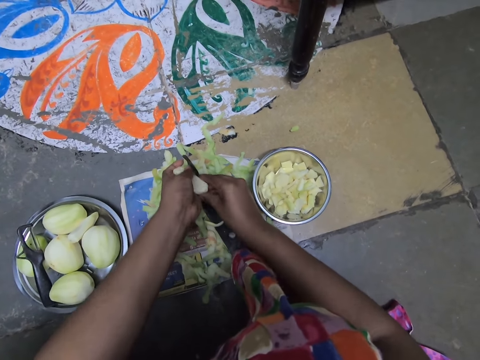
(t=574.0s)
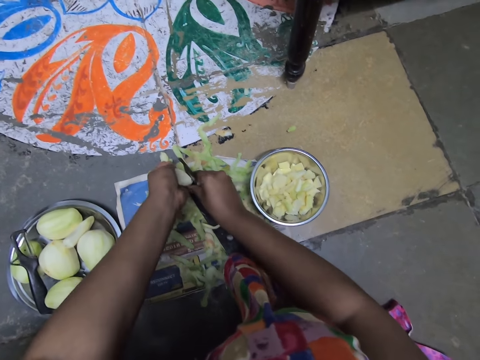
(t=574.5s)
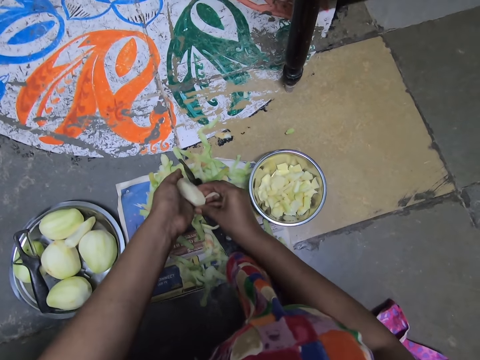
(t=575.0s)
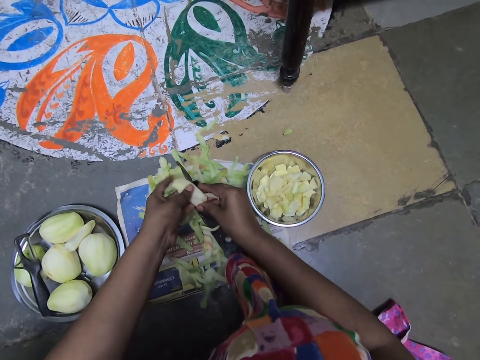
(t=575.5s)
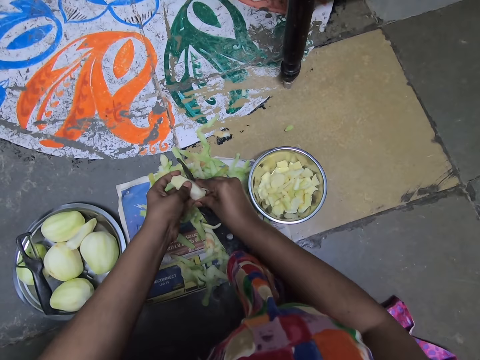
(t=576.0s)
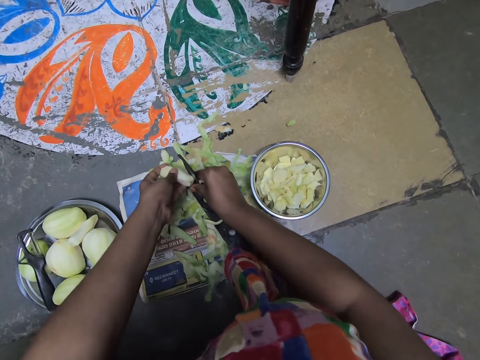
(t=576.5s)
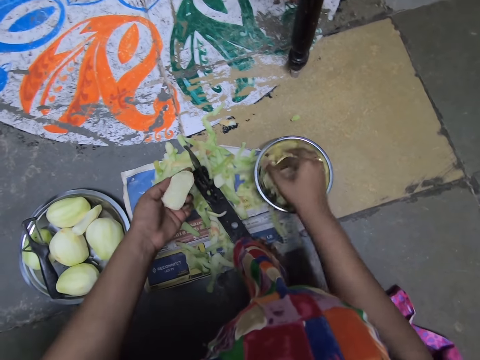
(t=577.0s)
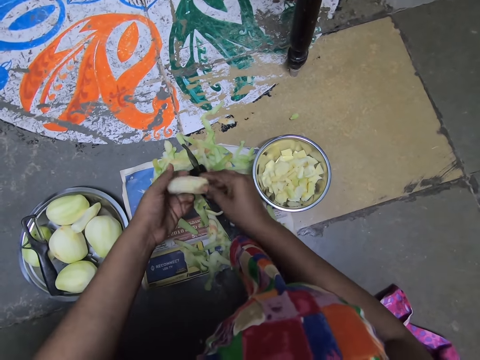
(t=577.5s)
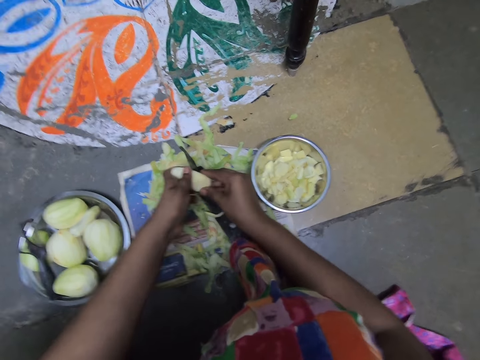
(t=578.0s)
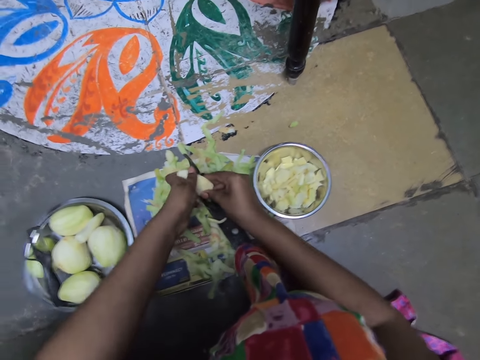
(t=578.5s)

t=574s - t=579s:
The camera wearer slices the potato with the slicer on the floor with her hands. She places her right hand on the potato in her left hand. She slices the potato with the slicer on the floor with her hands. She drops the potatoes into the bowl on the floor with her right hand. She places her right hand on the potato in her left hand. She adjusts the potato in her hands. She slices the potato with the slicer on the floor with her hands.

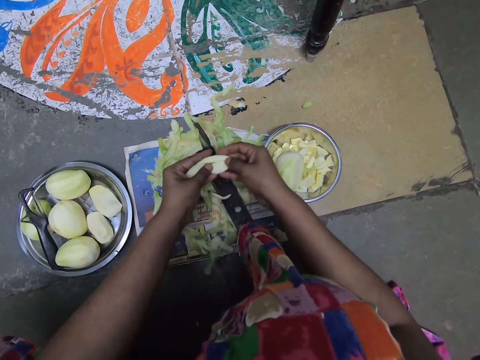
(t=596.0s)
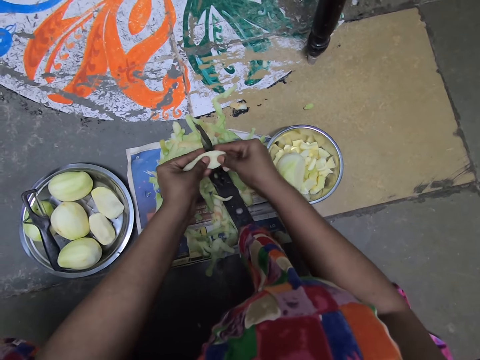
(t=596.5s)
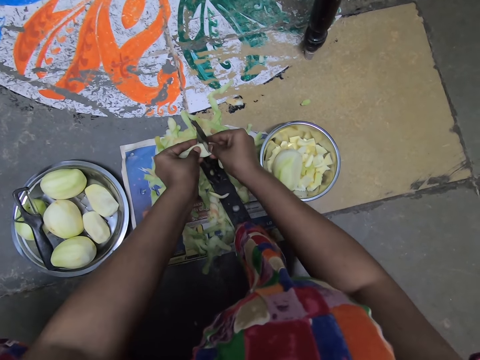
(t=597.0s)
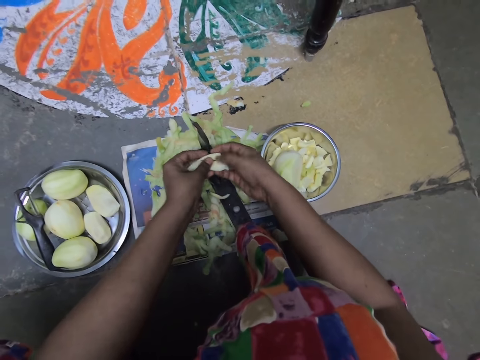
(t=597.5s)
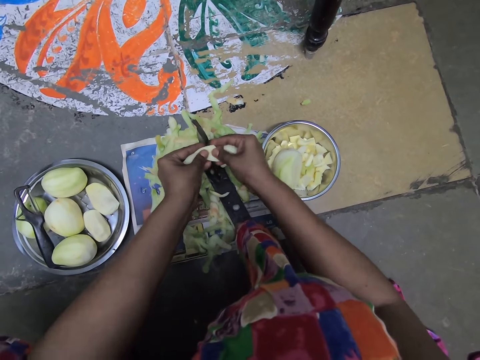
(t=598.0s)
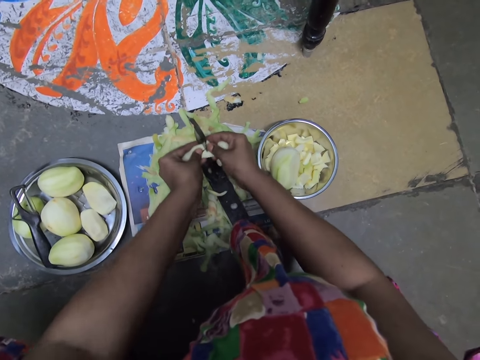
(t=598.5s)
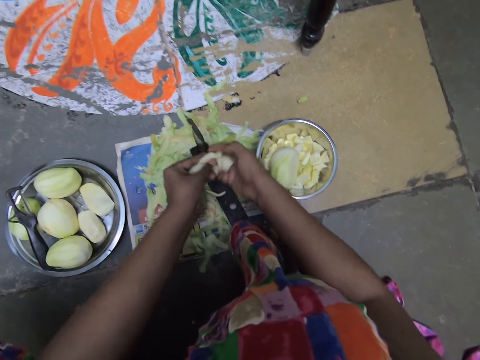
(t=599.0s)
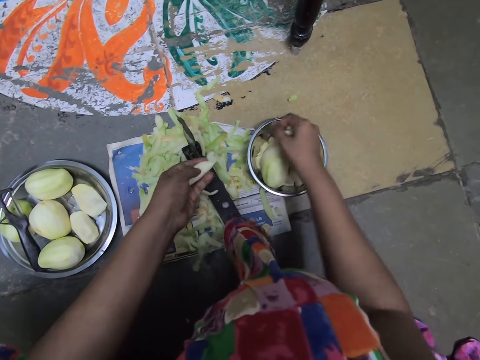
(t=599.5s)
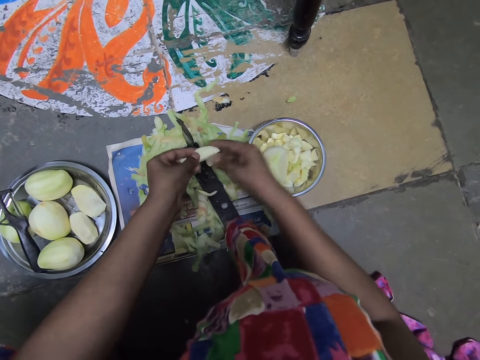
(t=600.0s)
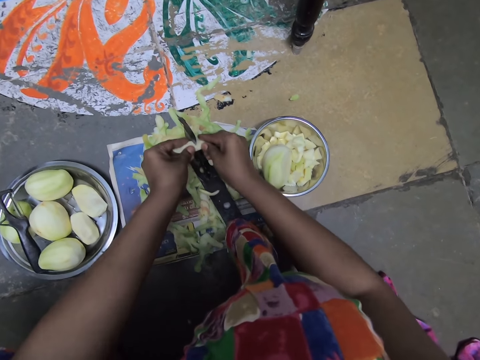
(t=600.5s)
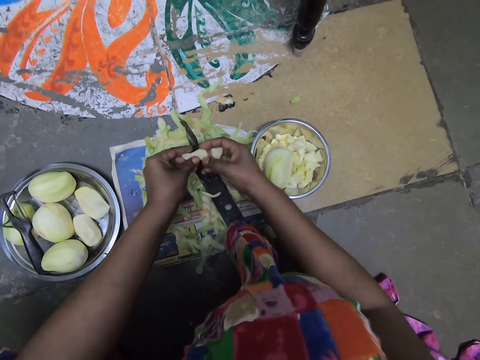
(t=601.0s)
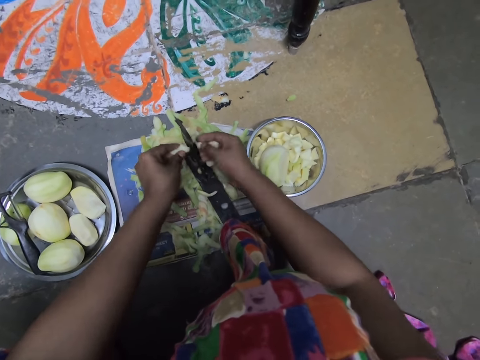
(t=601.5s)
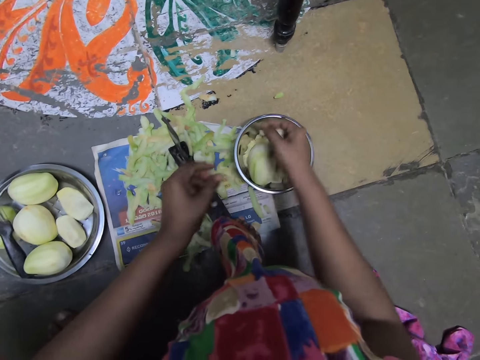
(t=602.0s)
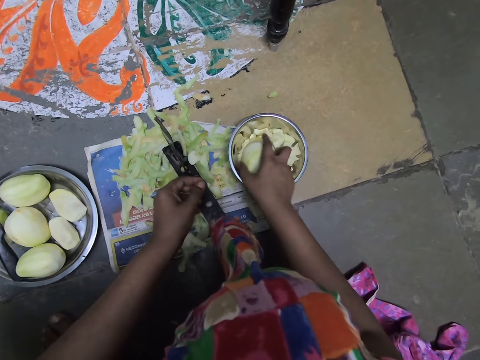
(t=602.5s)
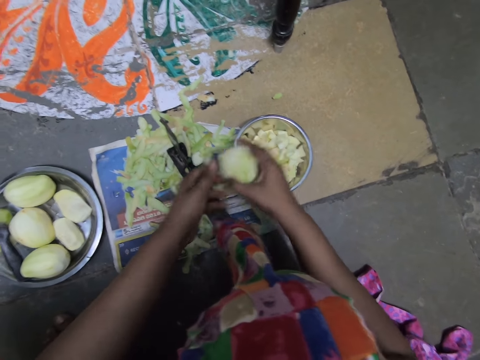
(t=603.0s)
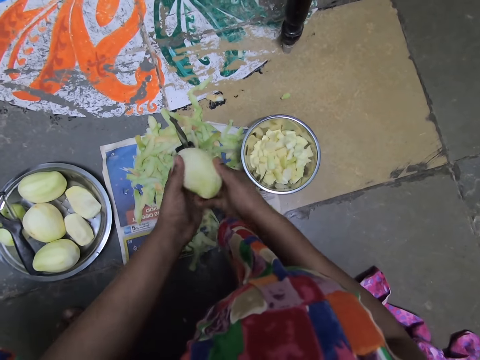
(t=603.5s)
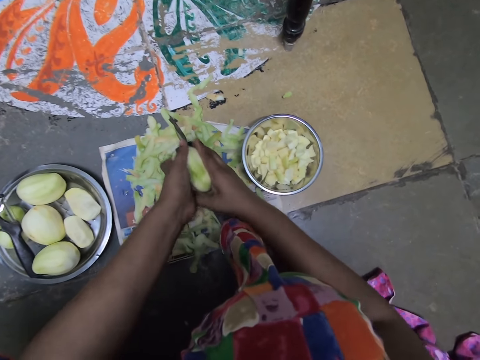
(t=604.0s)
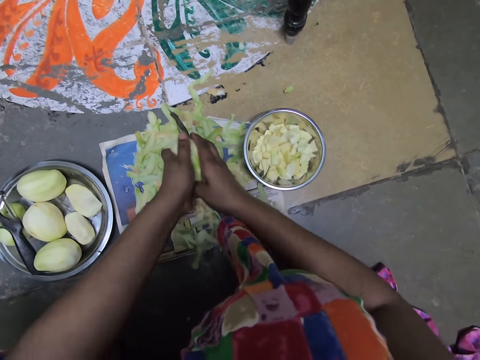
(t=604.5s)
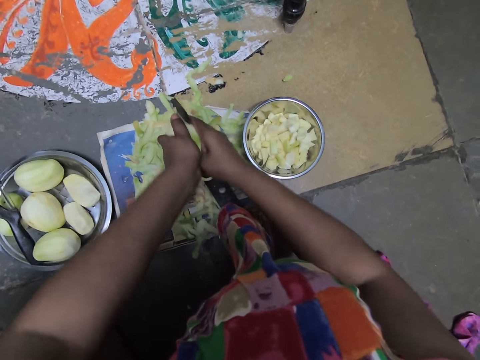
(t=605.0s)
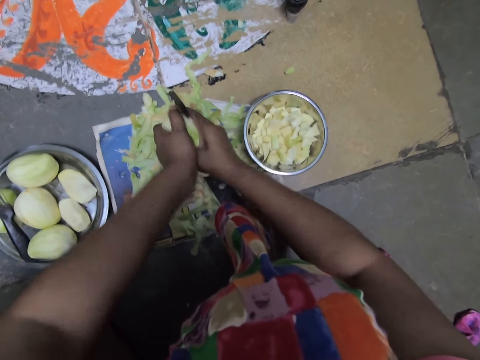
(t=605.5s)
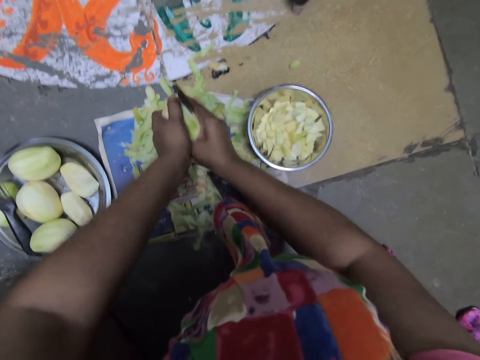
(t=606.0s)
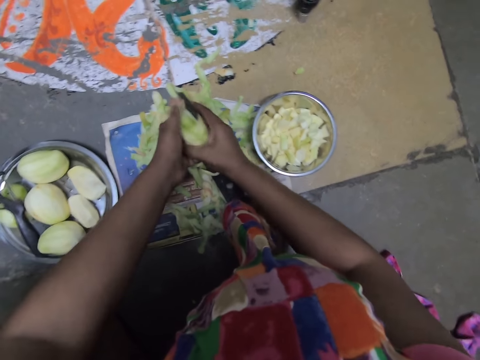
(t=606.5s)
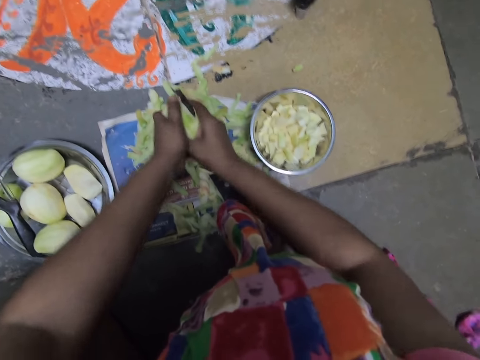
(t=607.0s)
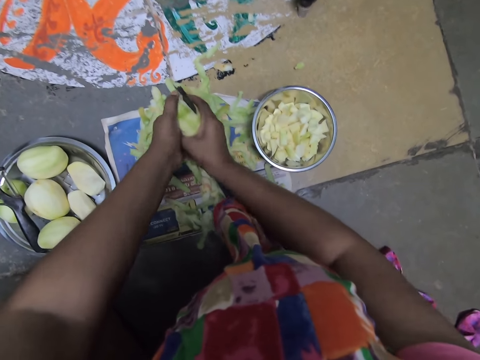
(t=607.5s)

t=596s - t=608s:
The camera wearer slices the potato with the slicer on the floor with her hands. She slices the potato again. She puts the potatoes in her right hand with her left hand. She drops the potatoes into the bowl on the floor with her right hand. She places her right hand on the potato in her left hand. She slices the potato with the slicer on the floor with her hands. She places her right hand on the potato in her left hand. She slices the potato with the slicer on the floor with her hands. She puts the potato in her right hand with her left hand. She drops the potatoes into the bowl on the floor with her right hand. She picks the potato from the bowl on the floor with her right hand. She places her left hand on the potato in her right hand. She adjusts the potato in her hands. She slices the potato with the slicer on the floor with her hands.

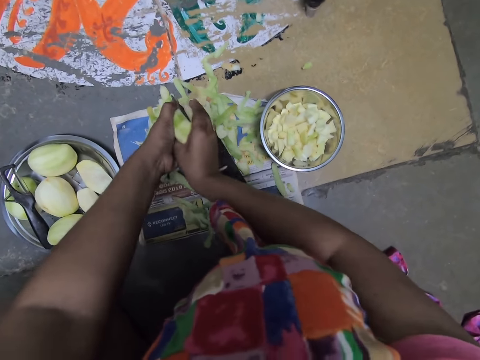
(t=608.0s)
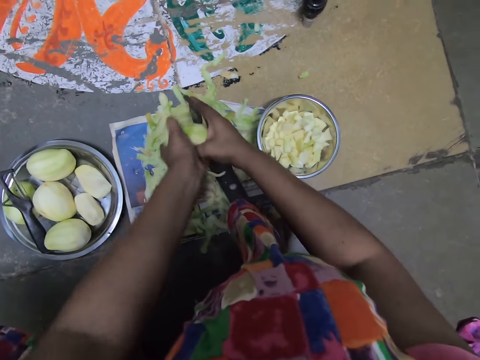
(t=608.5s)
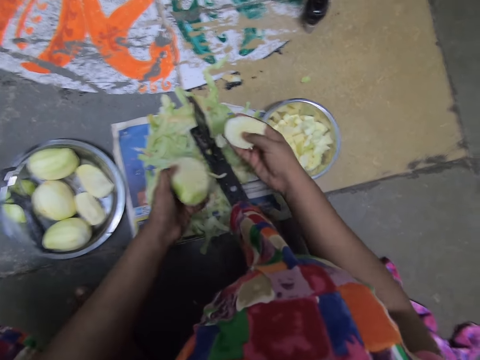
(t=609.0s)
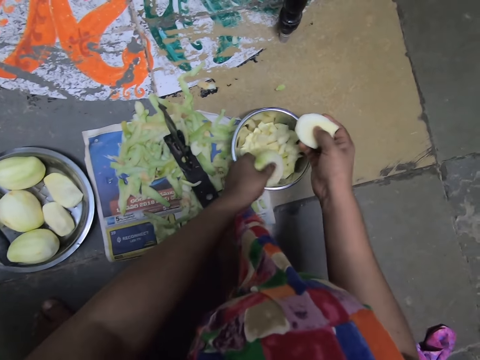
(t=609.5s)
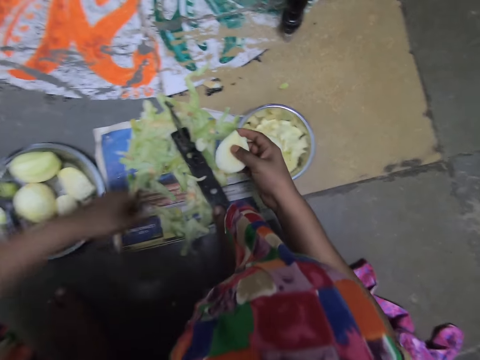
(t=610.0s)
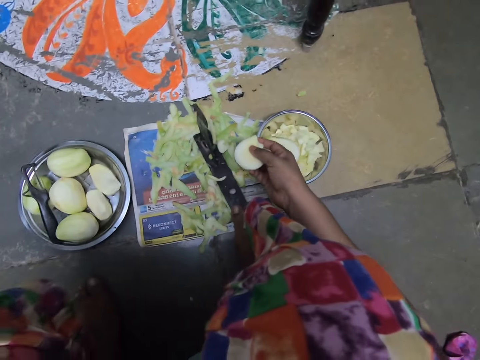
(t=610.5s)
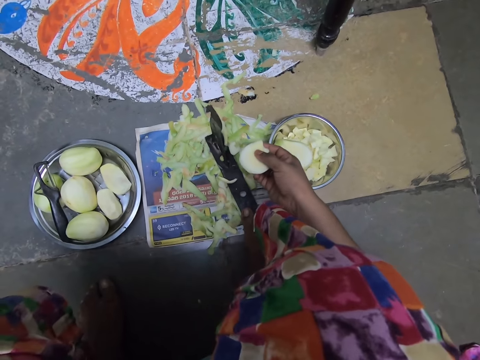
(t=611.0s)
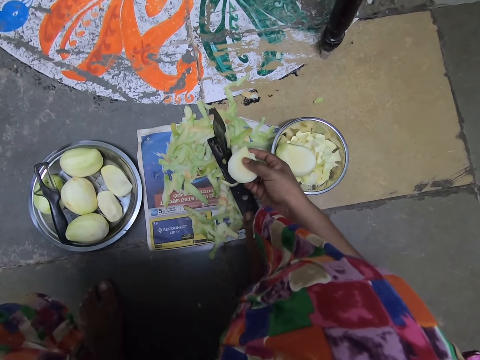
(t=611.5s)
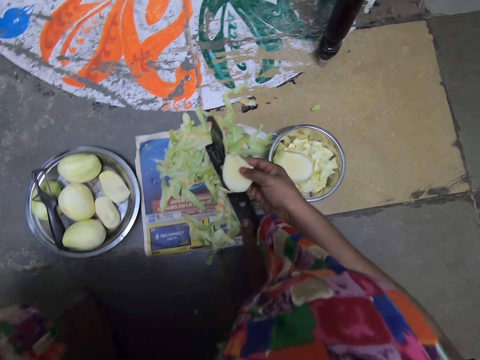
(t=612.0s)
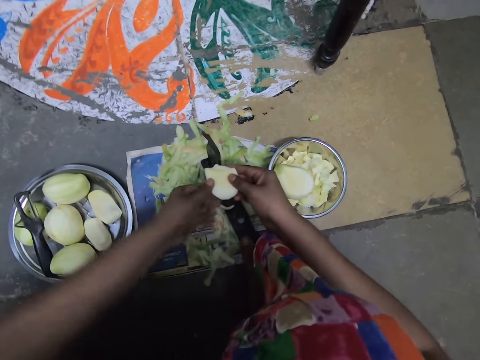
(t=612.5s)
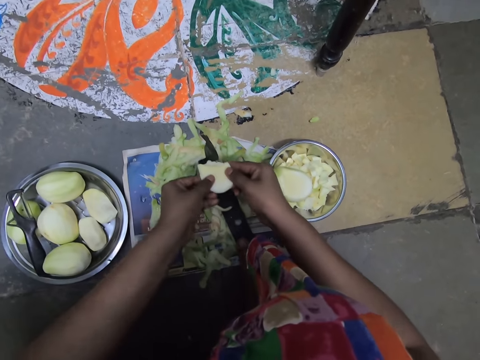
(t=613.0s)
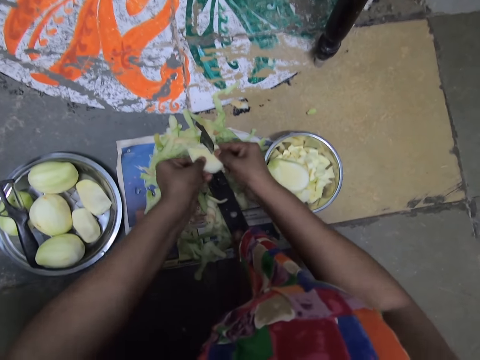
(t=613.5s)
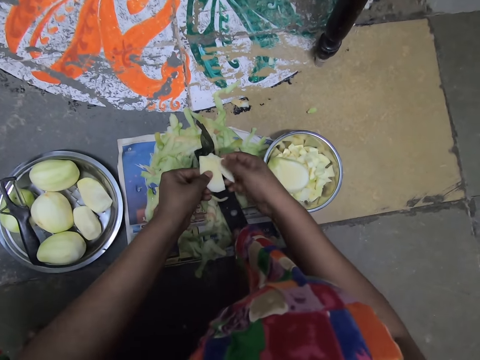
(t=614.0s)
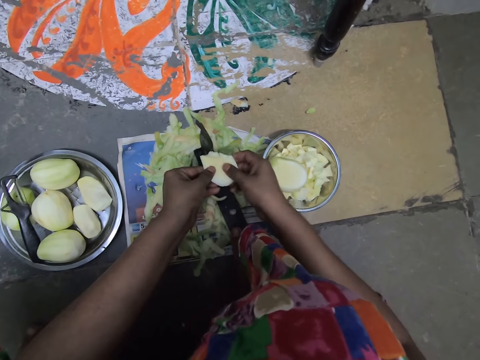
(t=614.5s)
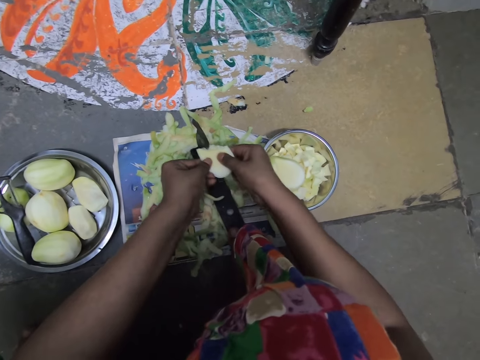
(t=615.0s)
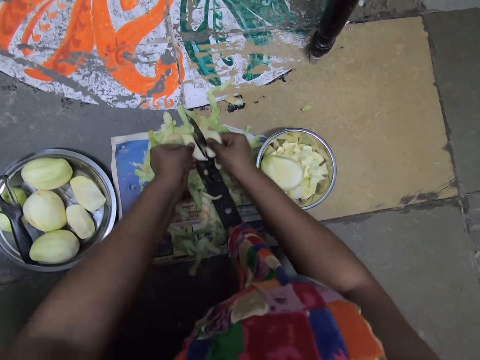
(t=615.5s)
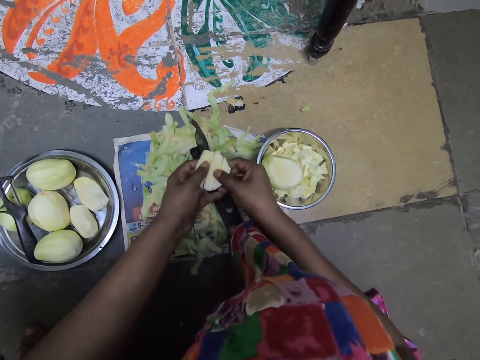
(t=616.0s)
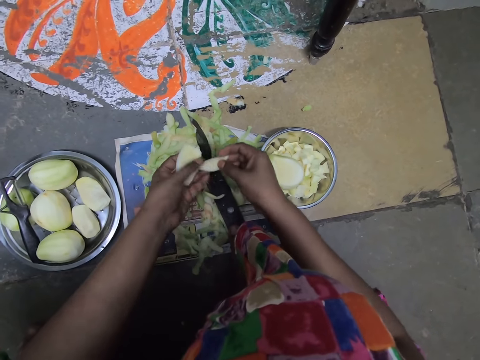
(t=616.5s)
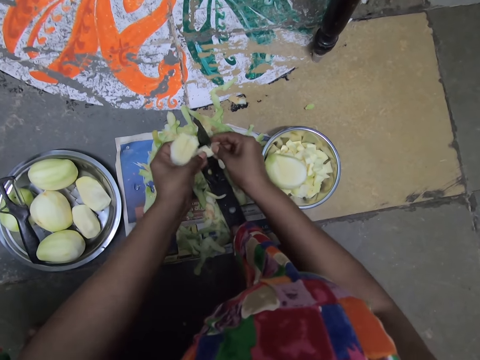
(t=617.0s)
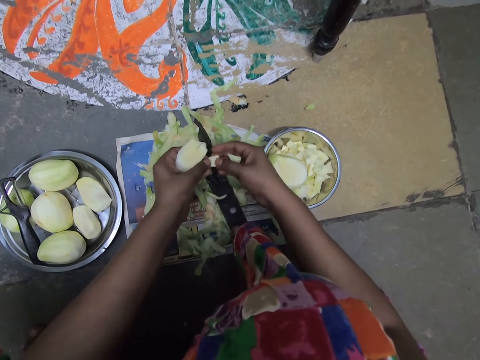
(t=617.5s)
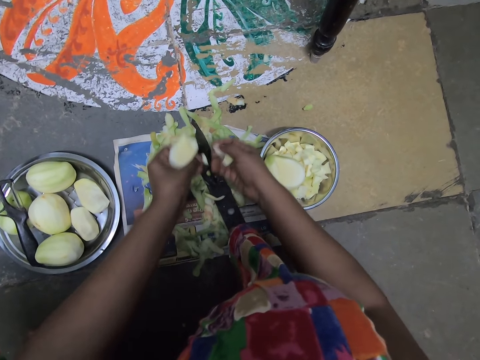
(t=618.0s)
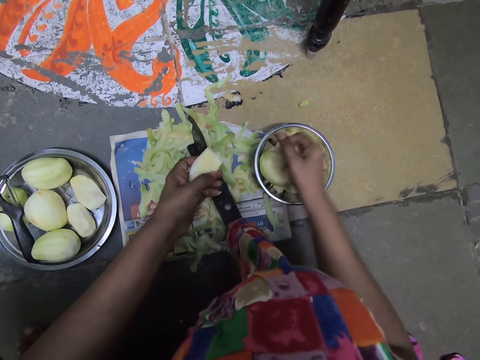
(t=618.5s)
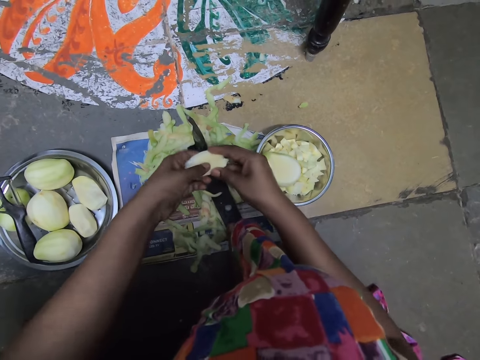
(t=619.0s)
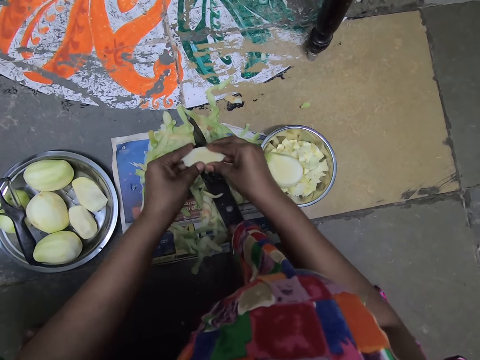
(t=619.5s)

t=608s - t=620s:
The camera wearer drops the potato in the bowl on the floor with her left hand. She does something. She places her left hand on the potato in her right hand. She slices the potato with the slicer on the floor with her hands. She adjusts the potatoes in her hands. She slices the potato with the slicer on the floor with her hands. She adjusts the potatoes in her hands. She slices the potato with the slicer on the floor with her hands. She puts the potato in her right hand with her left hand. She drops the potato into the bowl on the floor with her right hand. She places her right hand on the potatoes in her left hand. She slices the potatoes with the slicer on the floor with her hands.
